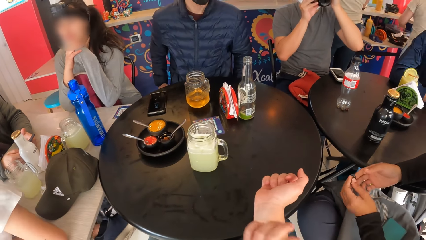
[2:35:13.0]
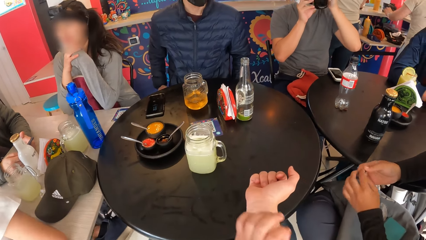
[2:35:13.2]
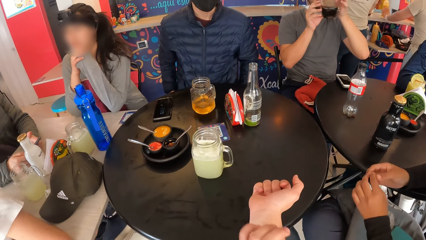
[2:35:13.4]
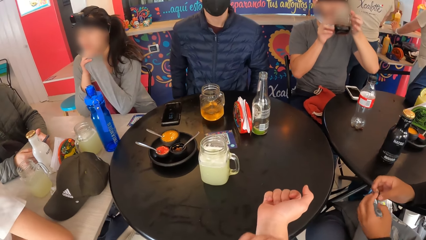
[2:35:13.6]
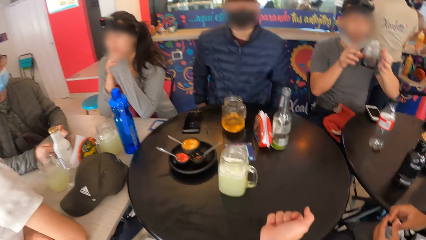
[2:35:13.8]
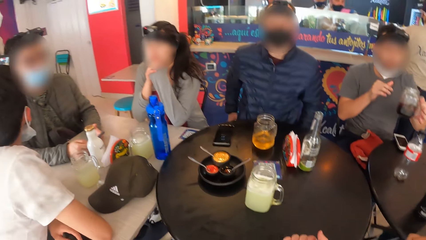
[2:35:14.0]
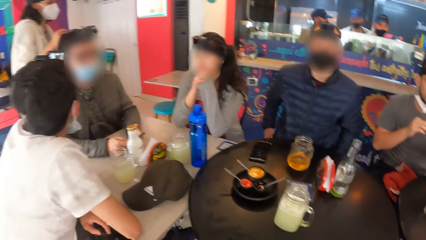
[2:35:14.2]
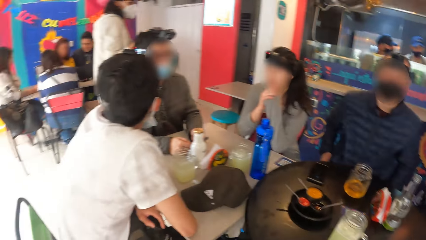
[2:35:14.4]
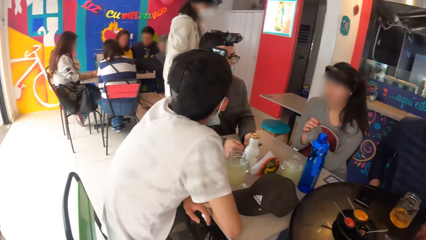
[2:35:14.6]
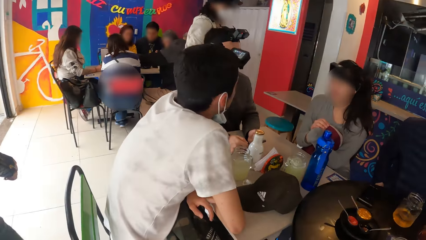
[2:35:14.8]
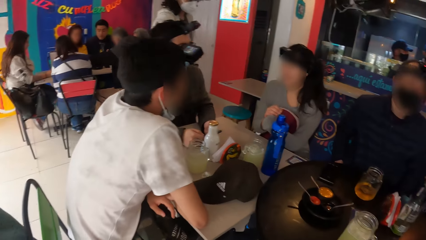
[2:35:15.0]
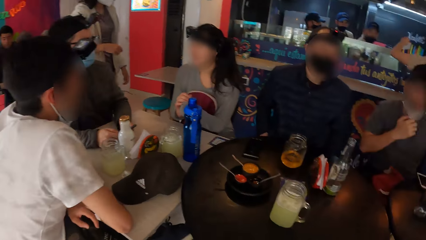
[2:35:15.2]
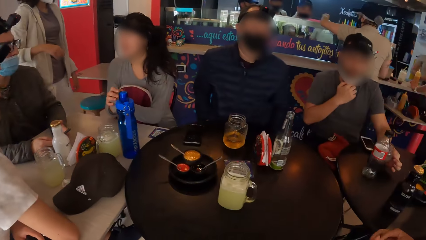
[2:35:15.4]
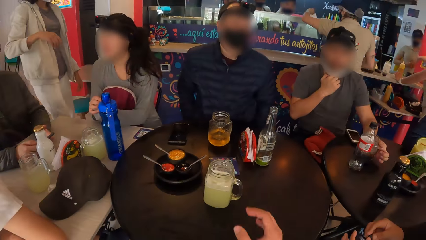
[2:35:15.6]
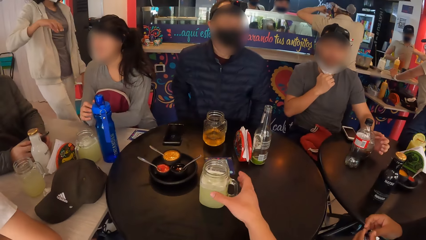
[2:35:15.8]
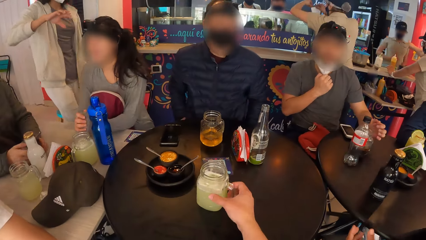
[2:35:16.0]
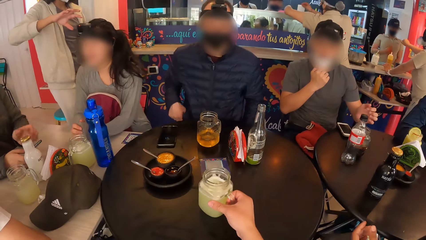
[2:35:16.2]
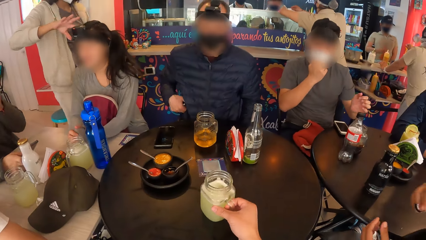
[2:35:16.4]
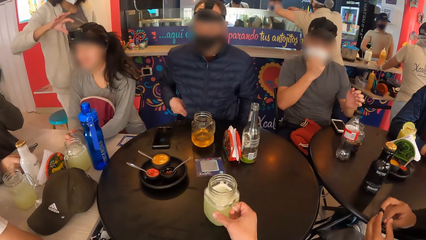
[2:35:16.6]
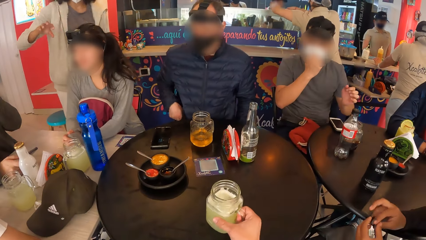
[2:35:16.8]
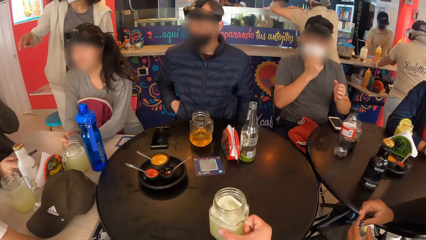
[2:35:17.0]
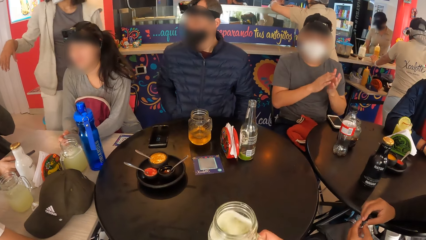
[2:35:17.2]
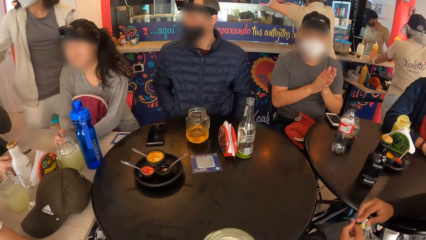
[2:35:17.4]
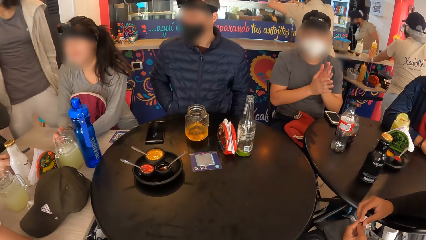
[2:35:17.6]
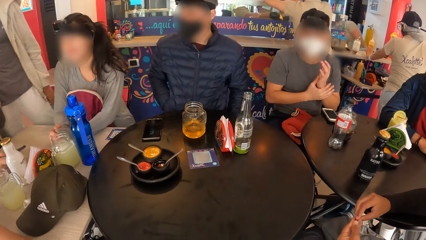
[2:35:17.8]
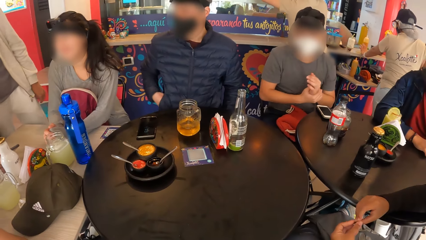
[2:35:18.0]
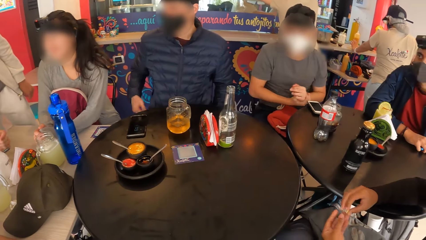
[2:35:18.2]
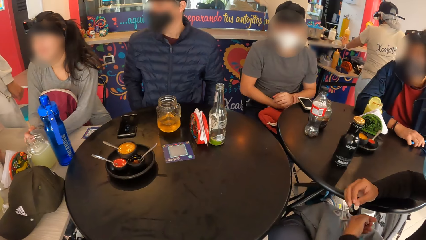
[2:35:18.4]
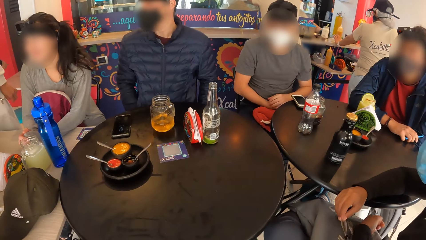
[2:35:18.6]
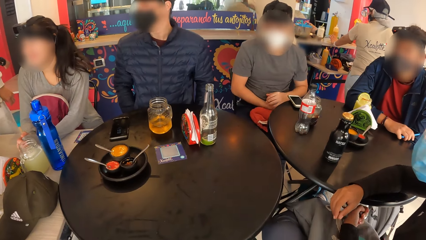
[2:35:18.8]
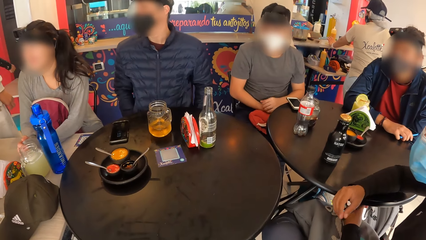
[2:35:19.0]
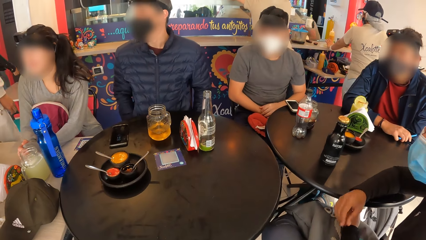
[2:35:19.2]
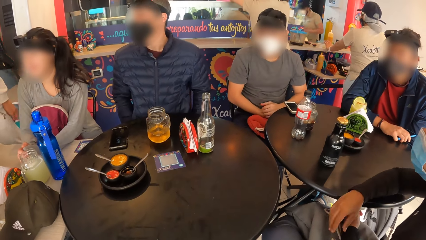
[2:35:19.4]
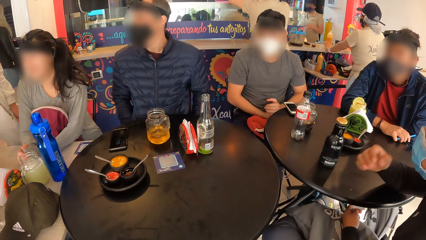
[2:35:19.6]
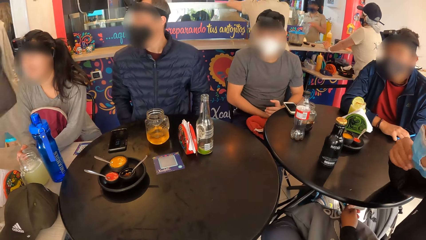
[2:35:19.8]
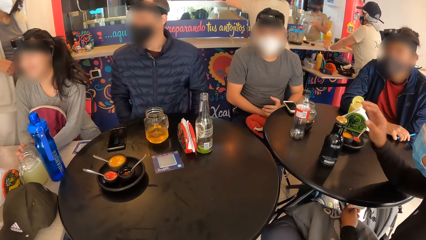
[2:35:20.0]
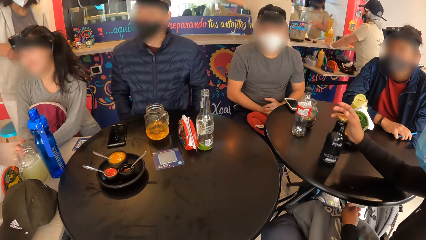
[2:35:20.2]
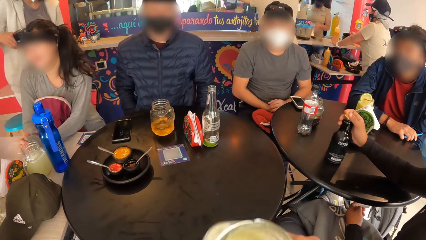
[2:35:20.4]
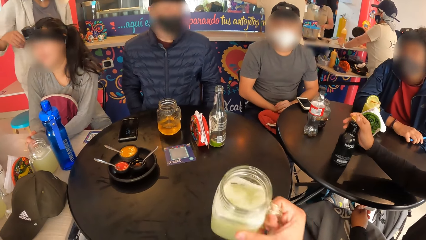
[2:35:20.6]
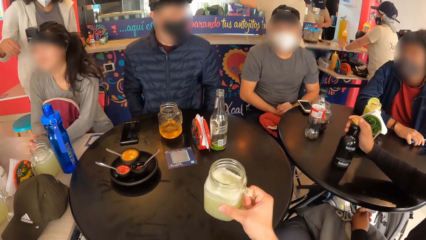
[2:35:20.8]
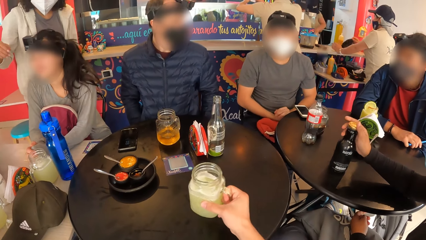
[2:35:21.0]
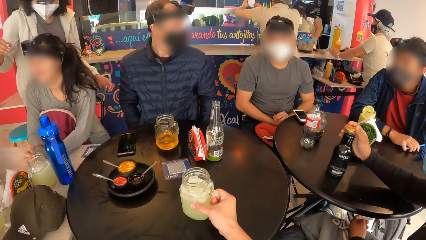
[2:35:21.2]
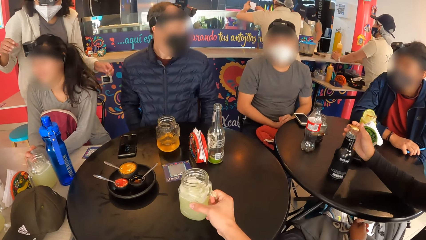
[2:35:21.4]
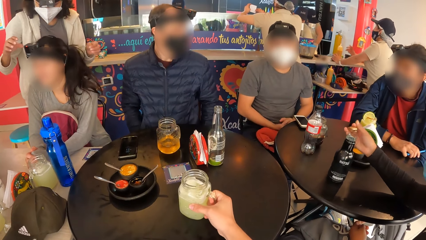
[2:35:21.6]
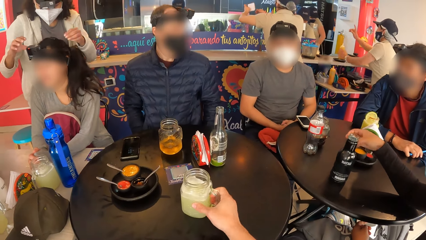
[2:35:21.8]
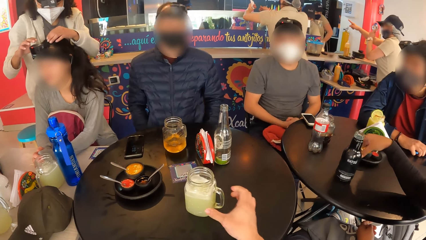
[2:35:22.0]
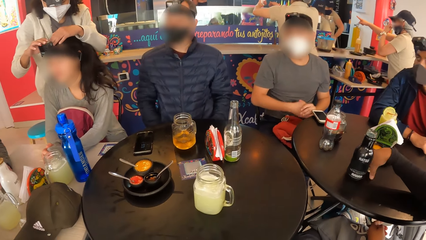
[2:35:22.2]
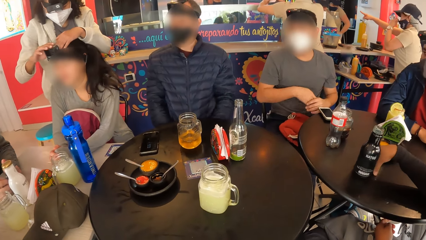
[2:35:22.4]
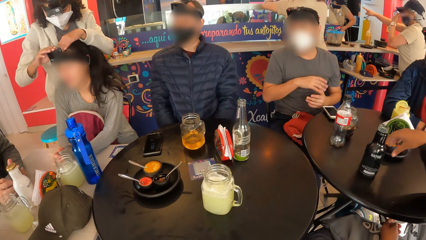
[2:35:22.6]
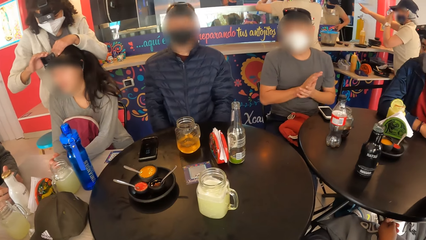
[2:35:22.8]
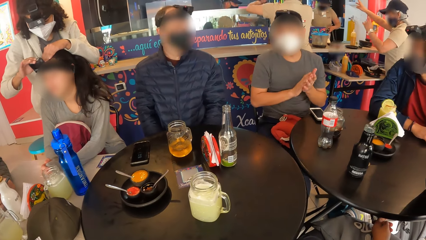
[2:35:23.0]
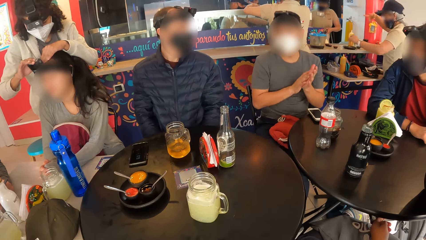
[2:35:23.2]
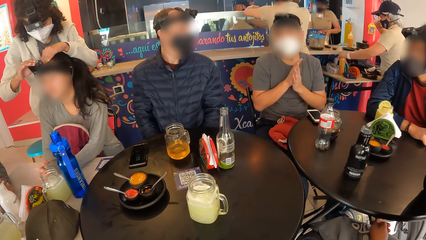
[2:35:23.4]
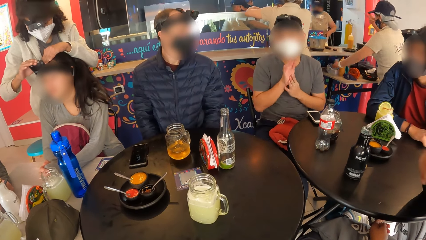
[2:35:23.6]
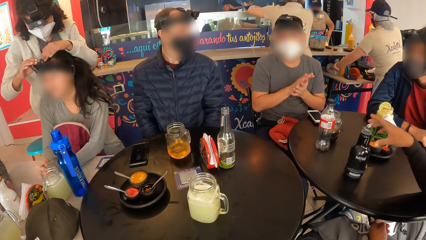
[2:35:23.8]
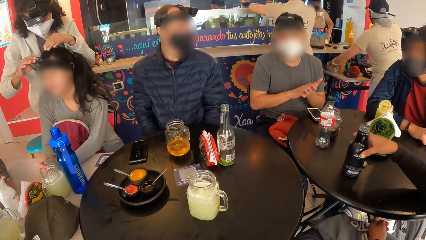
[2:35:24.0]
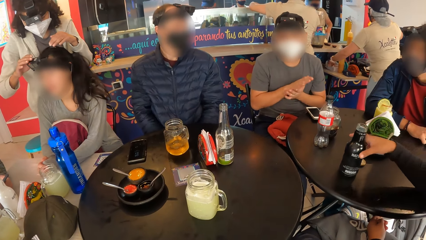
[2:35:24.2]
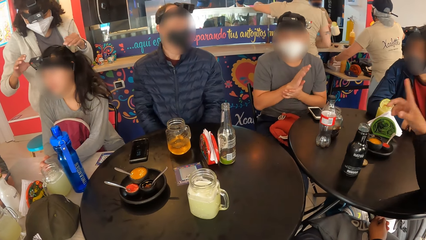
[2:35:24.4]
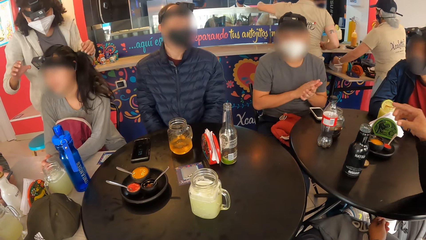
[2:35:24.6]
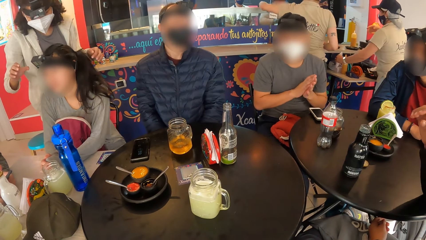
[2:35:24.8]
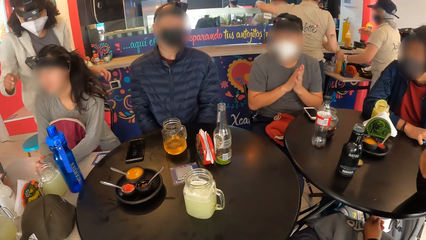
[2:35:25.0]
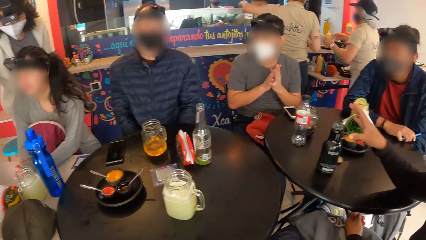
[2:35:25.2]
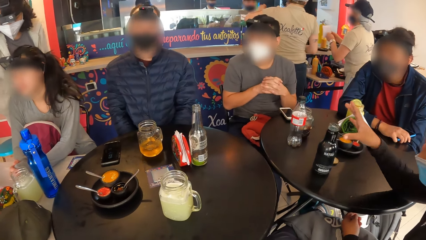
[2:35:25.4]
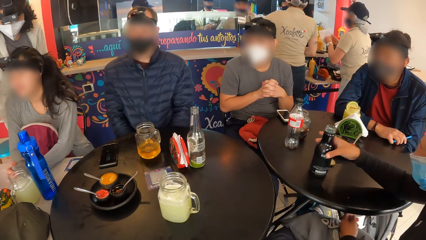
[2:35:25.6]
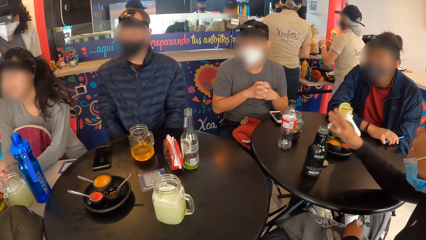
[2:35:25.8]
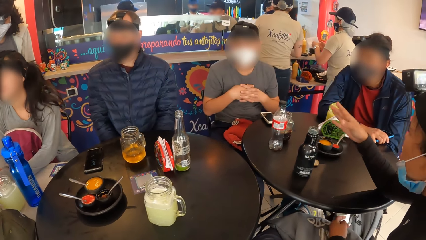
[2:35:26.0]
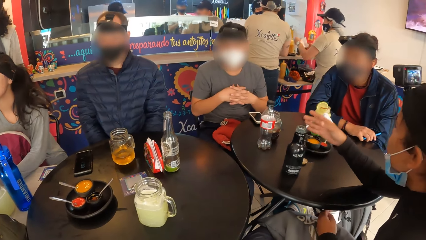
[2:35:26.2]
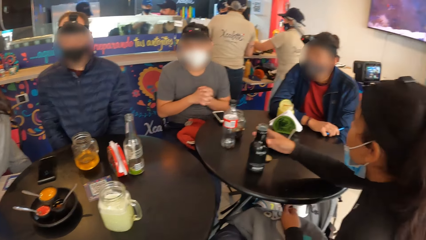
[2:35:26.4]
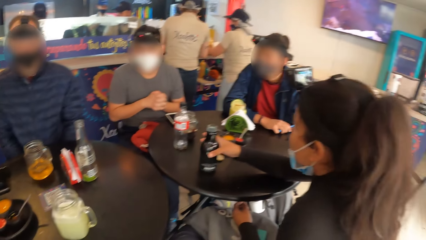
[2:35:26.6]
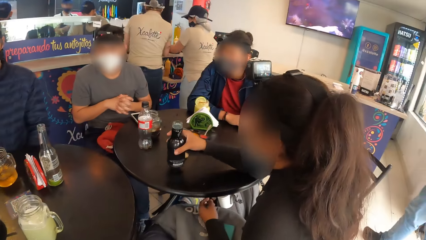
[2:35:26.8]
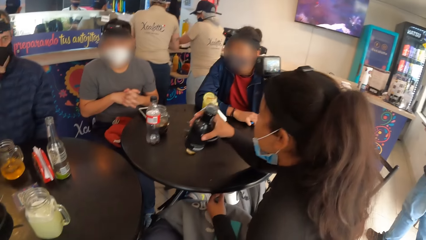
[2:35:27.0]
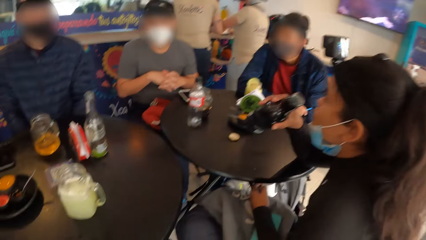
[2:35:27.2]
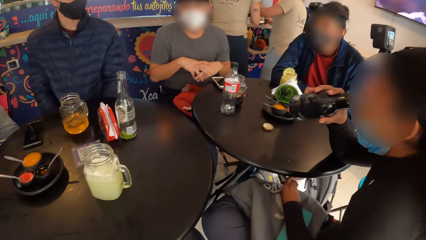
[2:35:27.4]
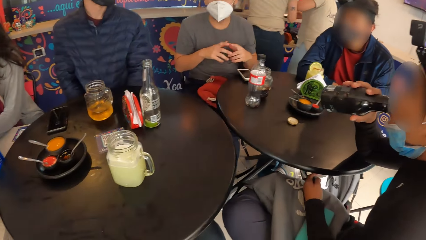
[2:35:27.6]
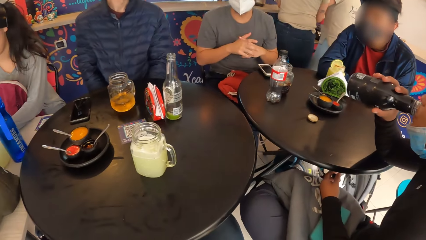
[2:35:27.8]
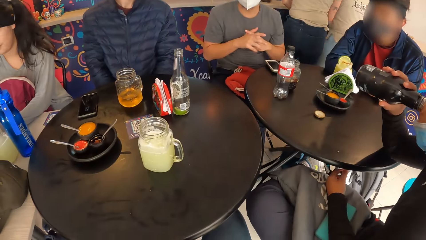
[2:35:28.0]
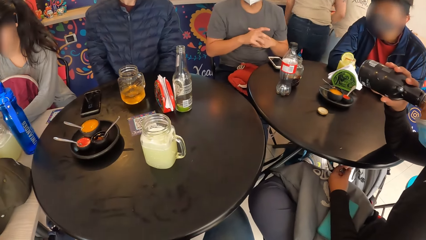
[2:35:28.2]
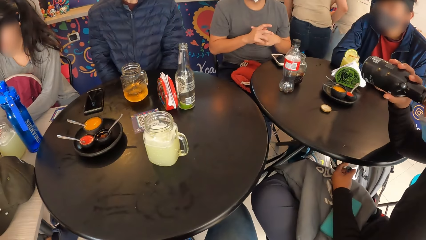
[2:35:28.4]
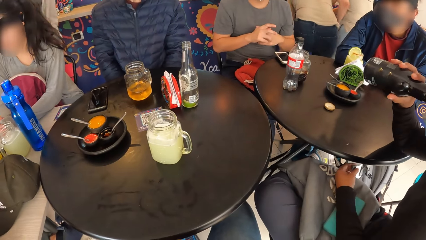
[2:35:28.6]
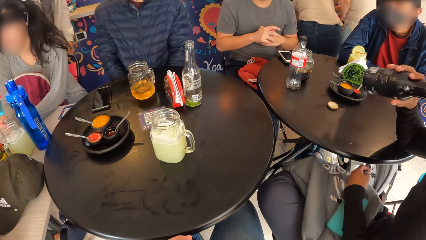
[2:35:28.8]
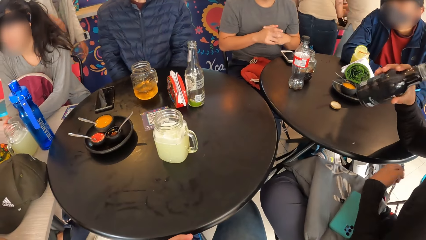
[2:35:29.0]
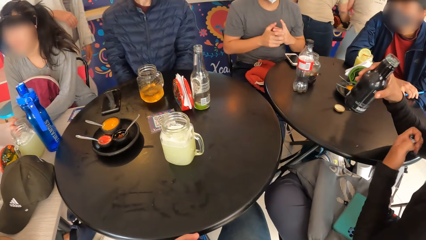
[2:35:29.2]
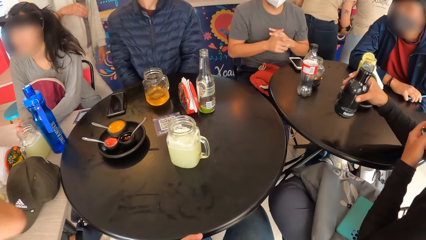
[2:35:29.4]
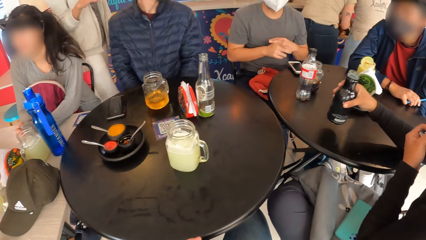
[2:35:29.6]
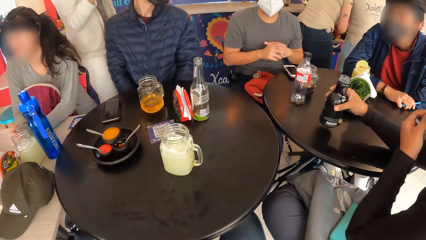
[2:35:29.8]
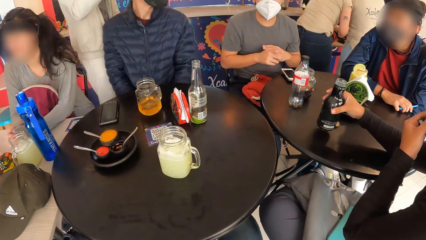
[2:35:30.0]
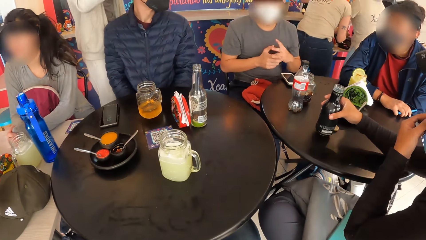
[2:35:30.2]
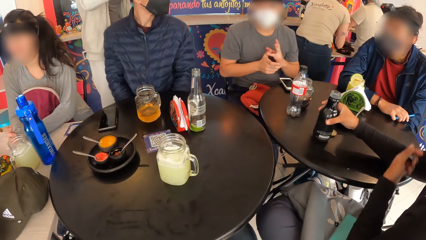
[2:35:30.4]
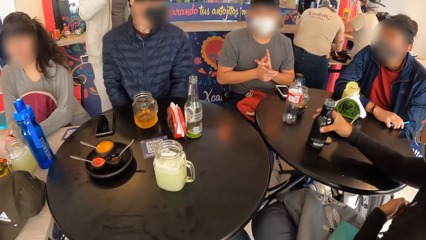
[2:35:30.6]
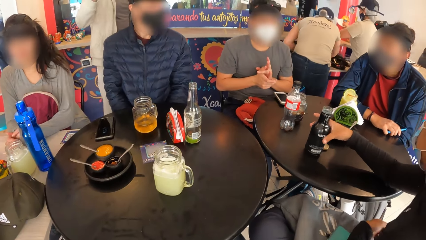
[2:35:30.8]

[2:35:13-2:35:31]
A man drops the cup on the table with his left hand. The camera wearer looks around. They pick the cup from the table with their right hand. A woman touches the camera on a girl's head with her right hand. The camera wearer drinks fruit juice. They drop the cup on the table with their right hand. Another woman removes the lid of the bottle on the table with her right hand. The other woman drops the lid on the table with her right hand. The first woman adjusts the camera on the girl's head with both hands. The camera wearer looks around. They look at friends. The other woman touches the bottle on the table with her right hand, picks the bottle from the table with her right hand, drinks soda from the bottle with her right hand, drops the bottle on the table with her right hand, and adjusts the facemask on her face with her left hand.
